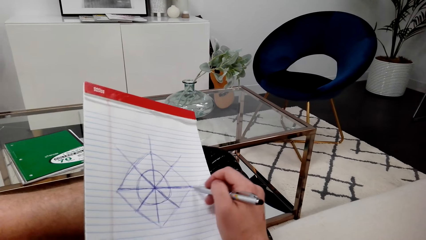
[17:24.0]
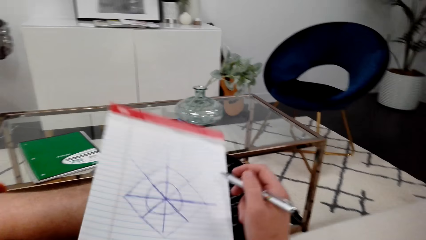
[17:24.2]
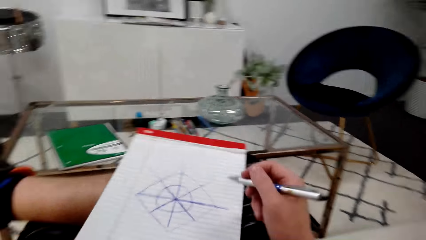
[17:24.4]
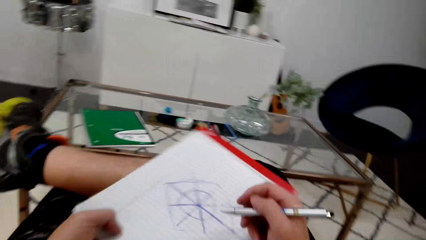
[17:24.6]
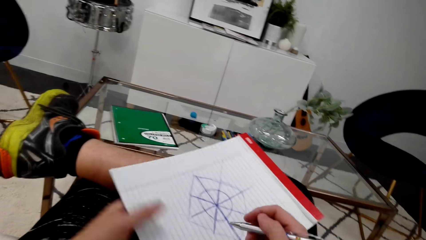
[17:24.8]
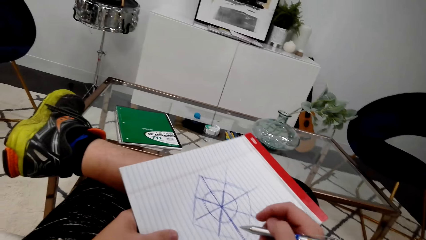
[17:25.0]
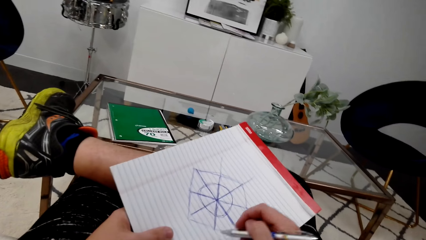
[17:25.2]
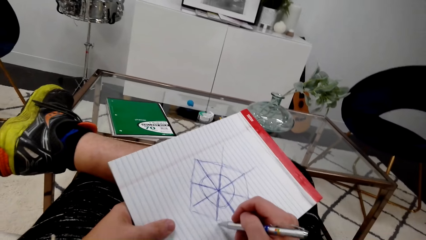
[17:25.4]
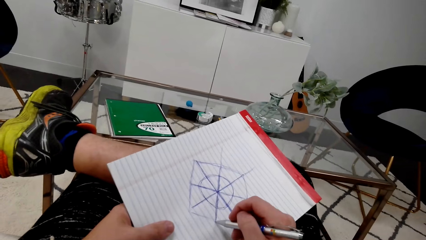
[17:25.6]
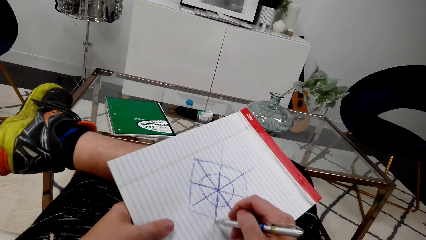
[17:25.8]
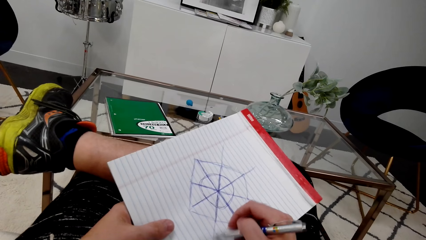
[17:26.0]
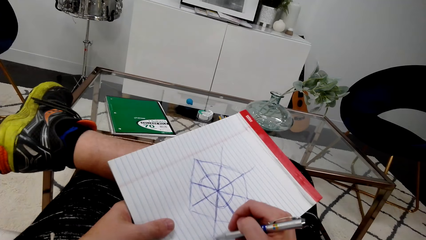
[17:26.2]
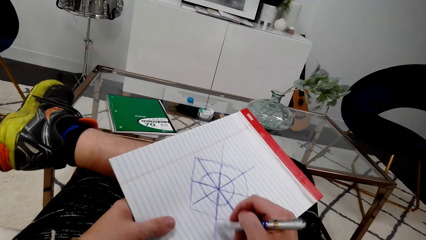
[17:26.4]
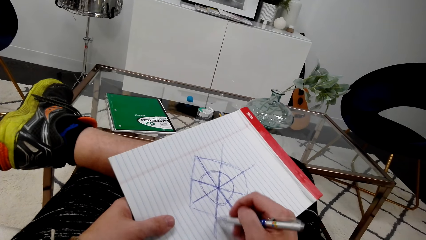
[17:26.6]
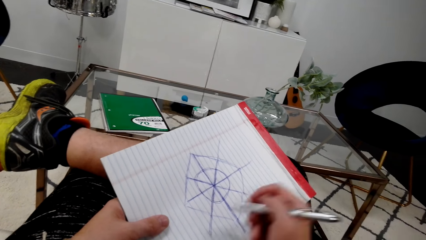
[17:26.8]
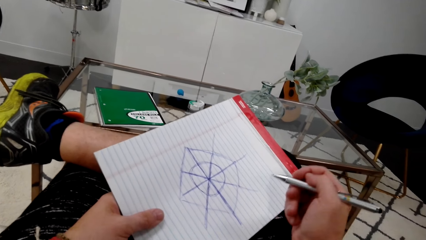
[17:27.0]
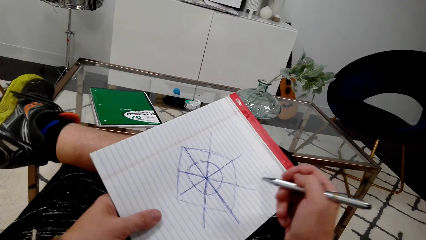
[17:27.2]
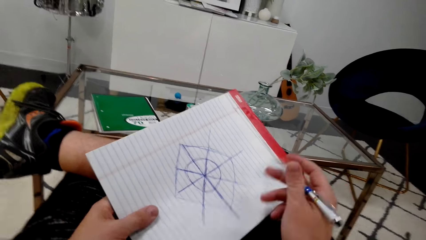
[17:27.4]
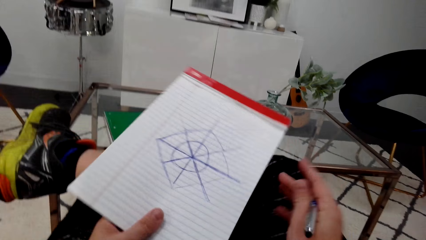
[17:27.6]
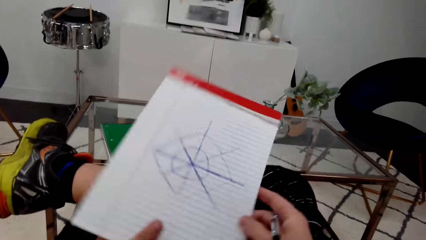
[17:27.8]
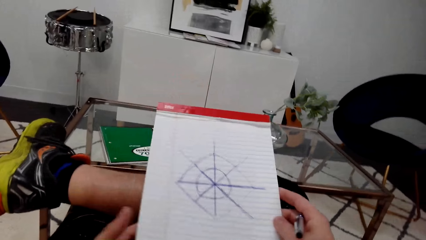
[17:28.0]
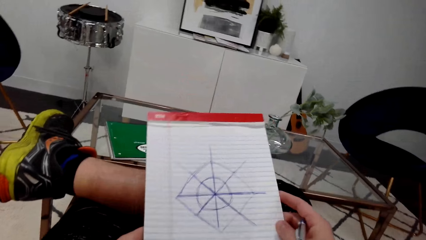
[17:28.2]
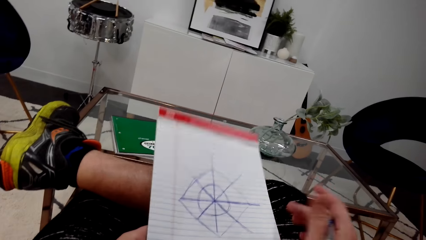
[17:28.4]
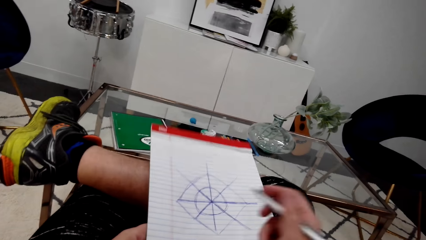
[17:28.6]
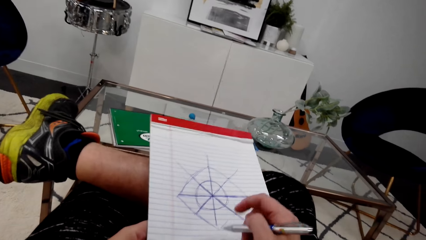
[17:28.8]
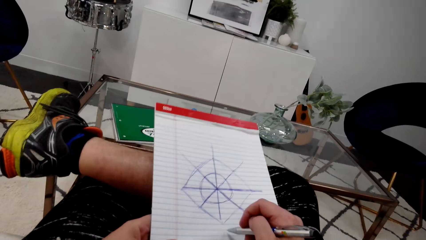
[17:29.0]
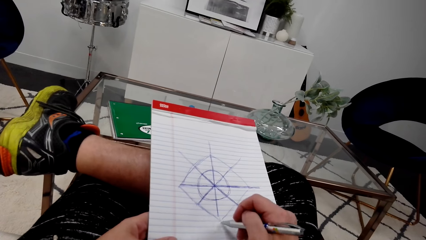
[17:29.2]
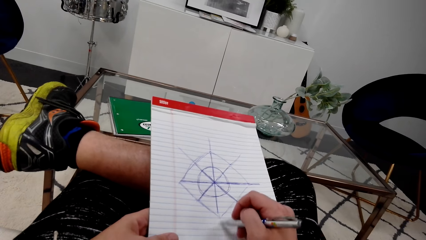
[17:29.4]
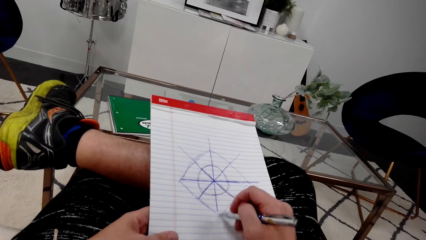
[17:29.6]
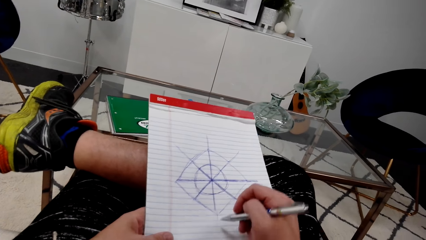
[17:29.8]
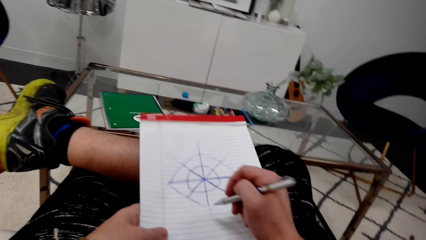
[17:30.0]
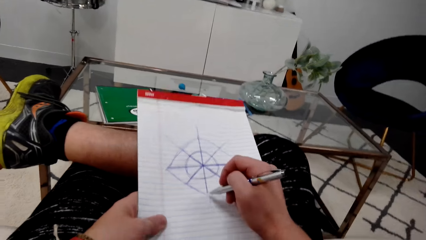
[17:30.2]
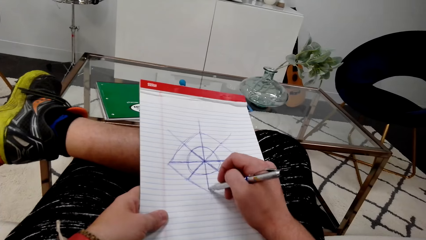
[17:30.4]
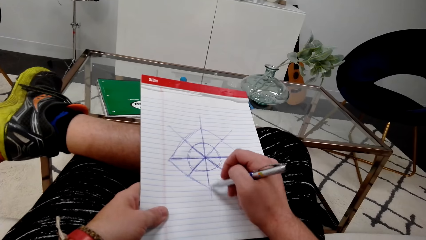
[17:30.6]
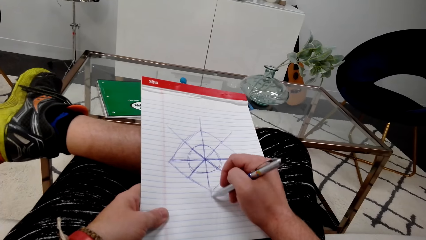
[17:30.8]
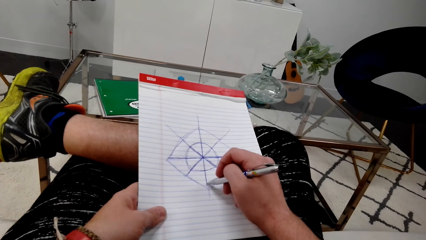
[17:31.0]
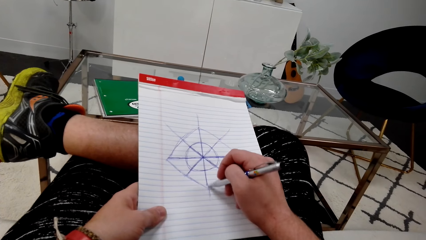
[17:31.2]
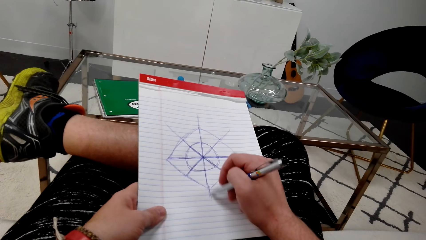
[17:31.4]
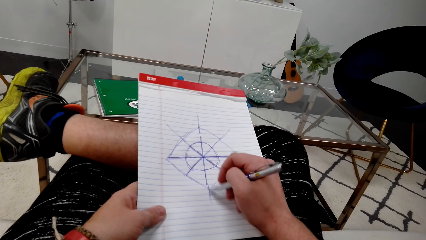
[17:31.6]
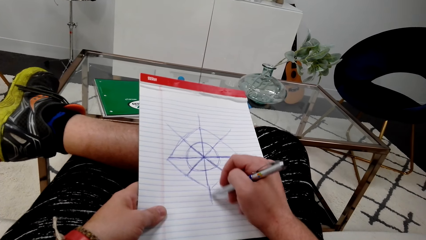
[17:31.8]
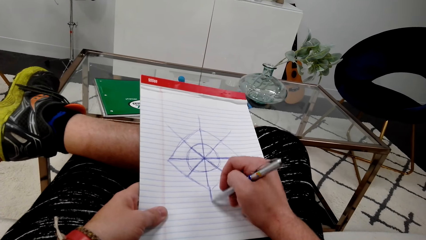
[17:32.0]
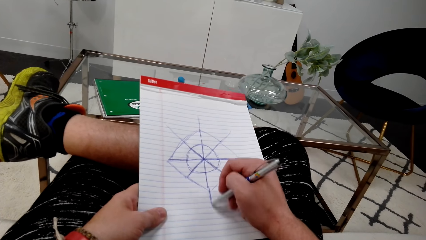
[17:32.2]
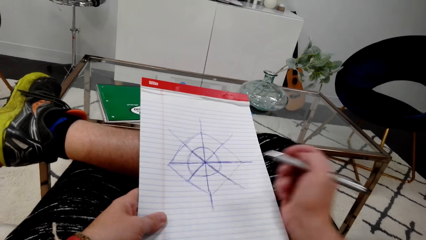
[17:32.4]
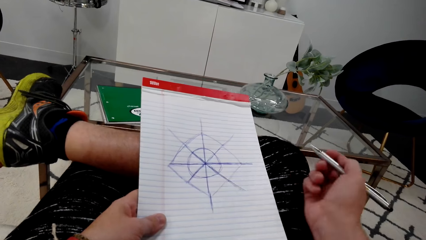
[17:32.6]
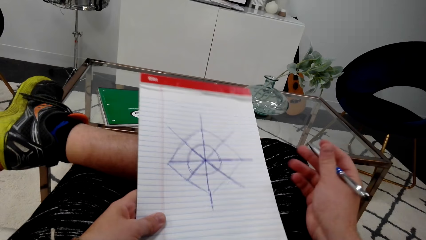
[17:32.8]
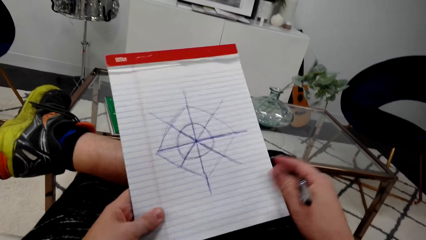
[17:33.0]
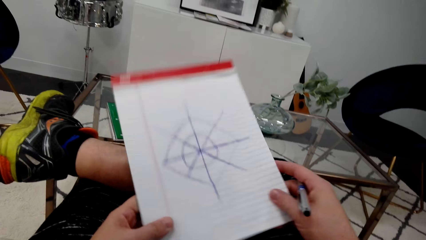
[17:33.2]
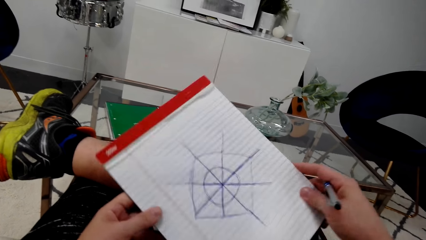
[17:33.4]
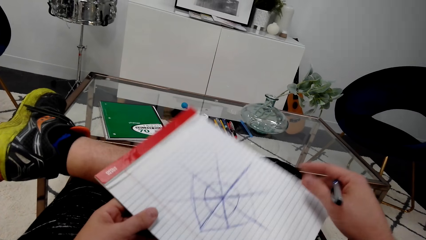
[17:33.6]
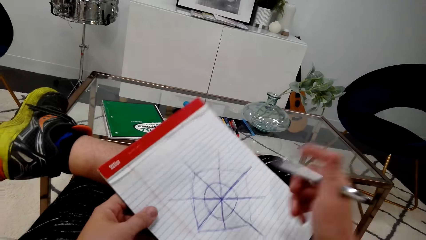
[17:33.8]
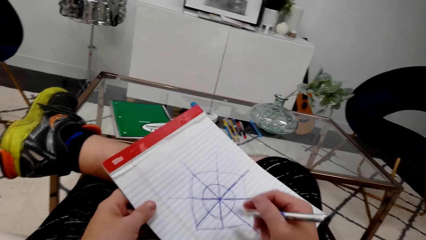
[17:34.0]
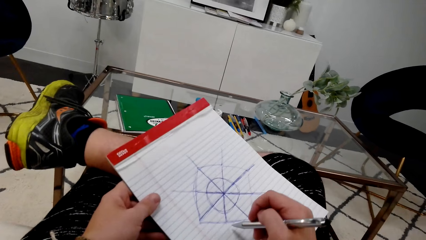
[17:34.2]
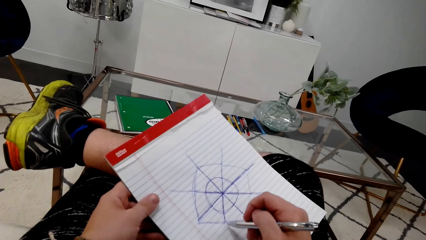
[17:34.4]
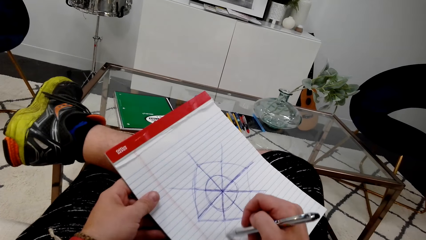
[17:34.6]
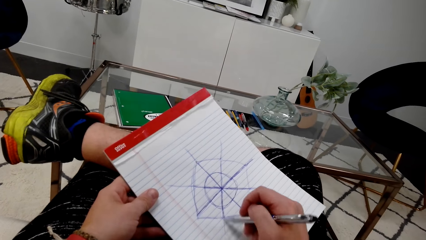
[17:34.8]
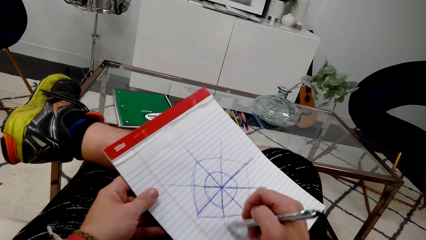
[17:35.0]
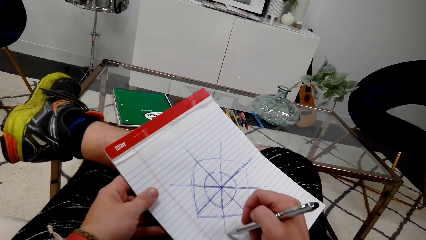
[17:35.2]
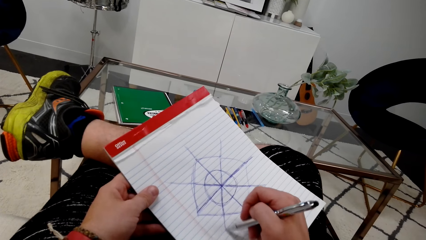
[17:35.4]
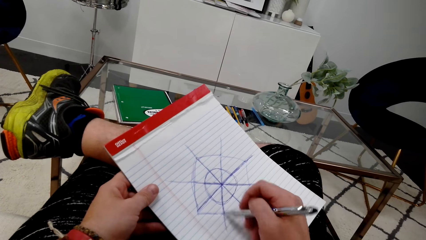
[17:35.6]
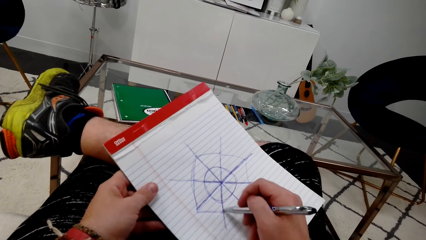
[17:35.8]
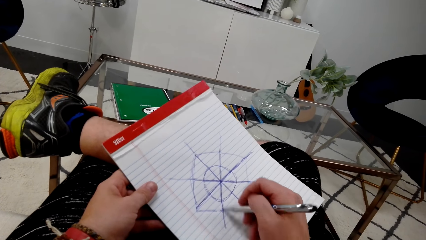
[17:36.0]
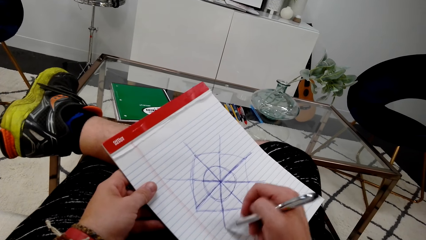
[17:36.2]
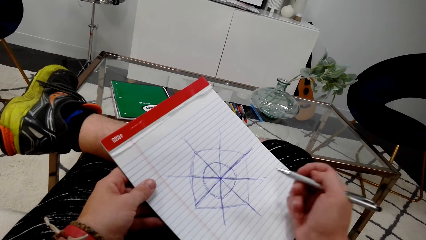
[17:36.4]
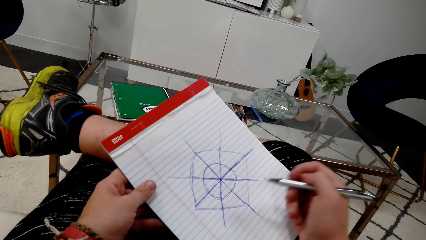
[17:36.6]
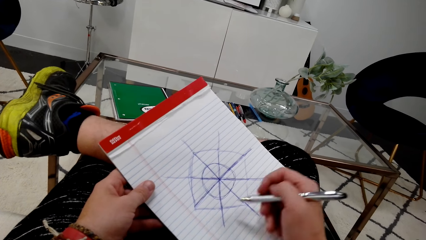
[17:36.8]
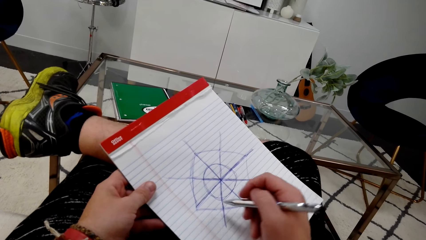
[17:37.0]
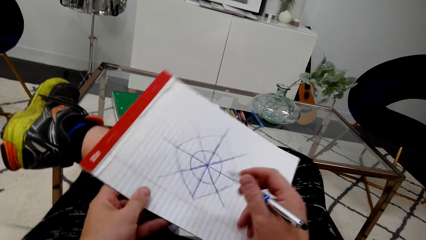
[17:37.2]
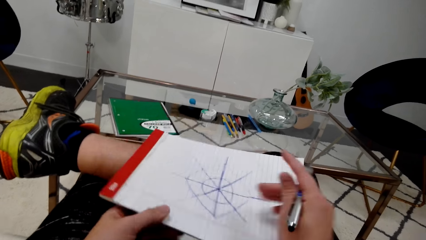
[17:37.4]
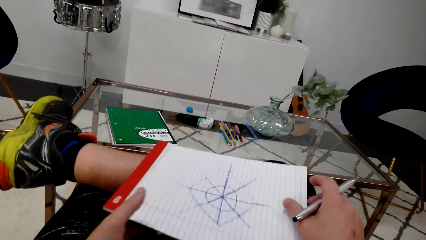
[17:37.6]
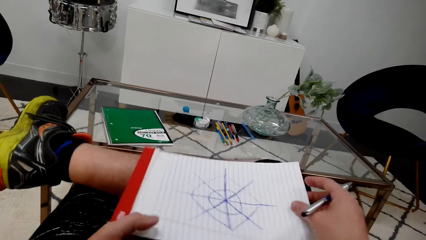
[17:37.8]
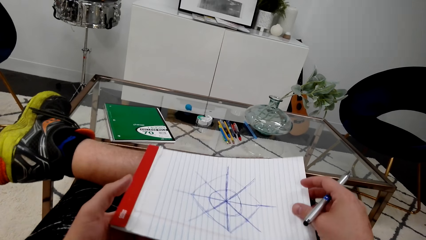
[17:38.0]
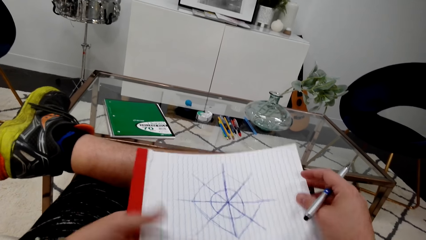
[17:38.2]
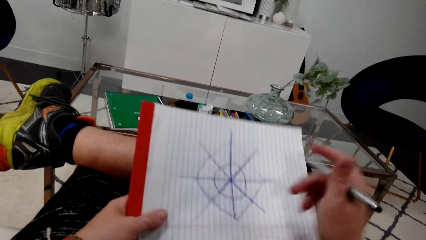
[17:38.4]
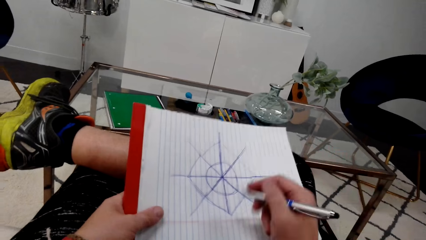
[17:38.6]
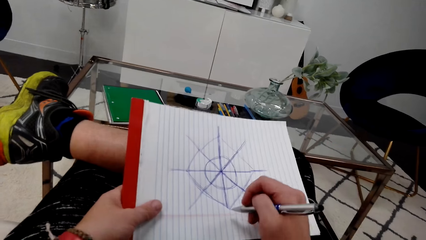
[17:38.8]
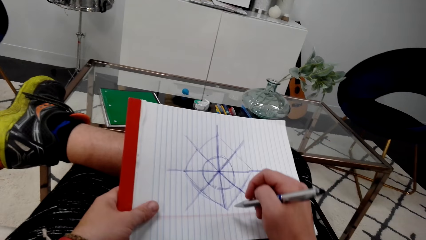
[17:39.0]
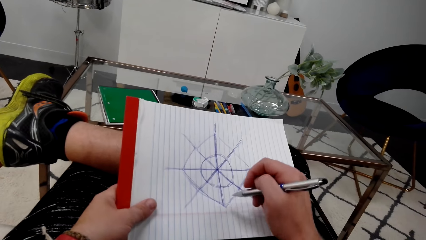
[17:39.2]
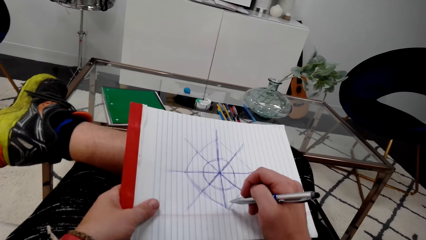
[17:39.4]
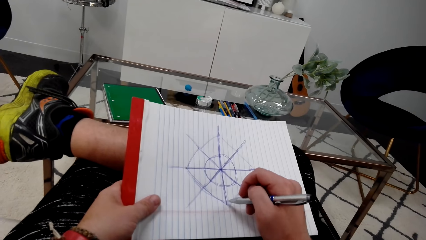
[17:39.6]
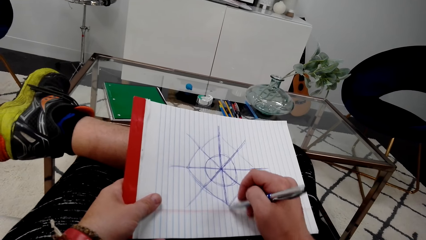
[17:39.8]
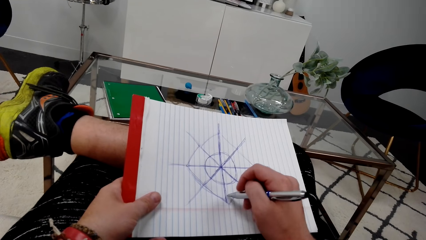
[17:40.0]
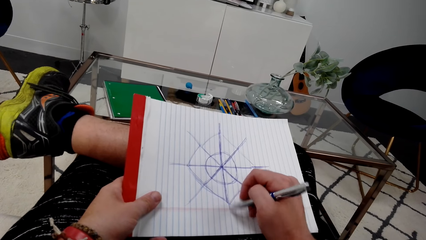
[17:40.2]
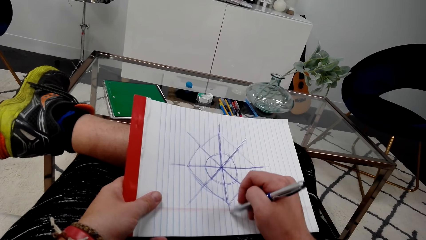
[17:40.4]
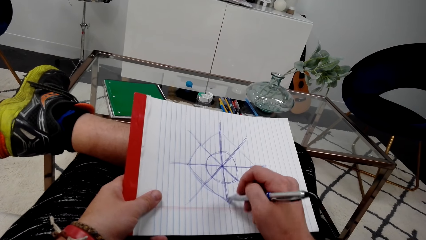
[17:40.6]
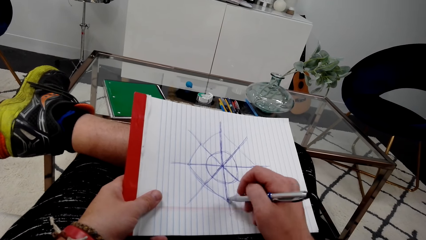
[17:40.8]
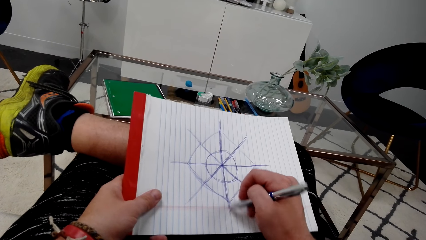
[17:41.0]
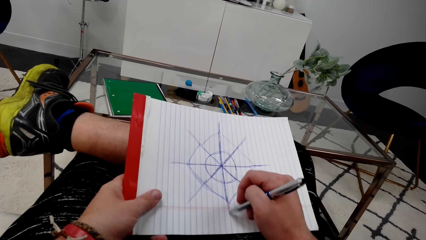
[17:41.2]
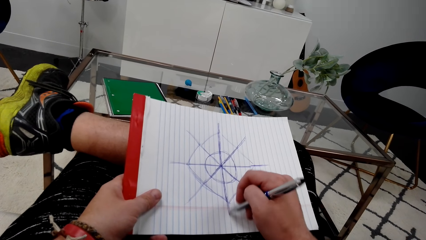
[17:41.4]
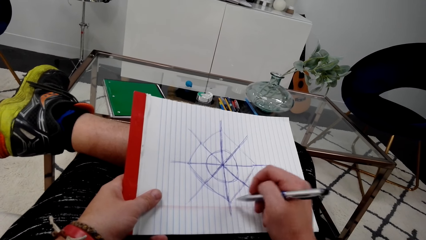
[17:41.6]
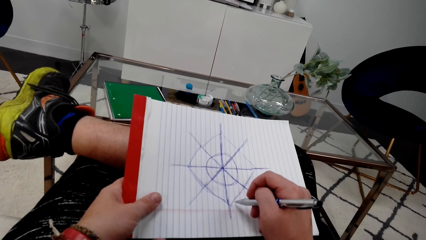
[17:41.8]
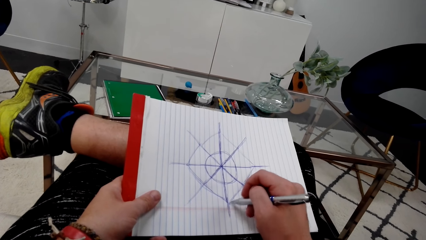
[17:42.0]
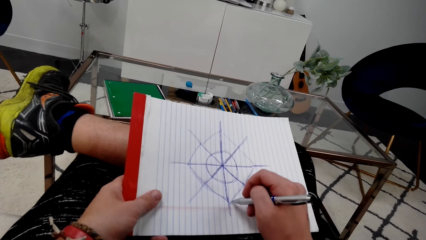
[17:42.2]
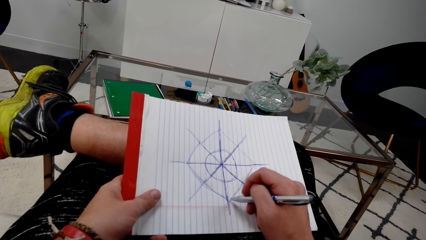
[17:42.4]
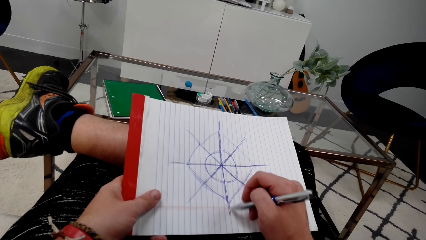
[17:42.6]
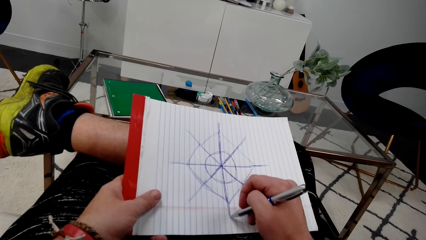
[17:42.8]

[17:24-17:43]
The camera wearer draws. They turn the book. They draw. They turn the book. They draw. They turn the book. They draw. They turn the book. They draw.
